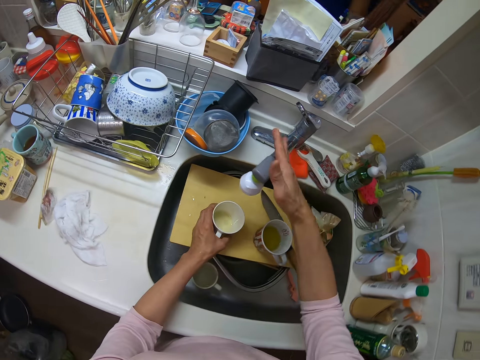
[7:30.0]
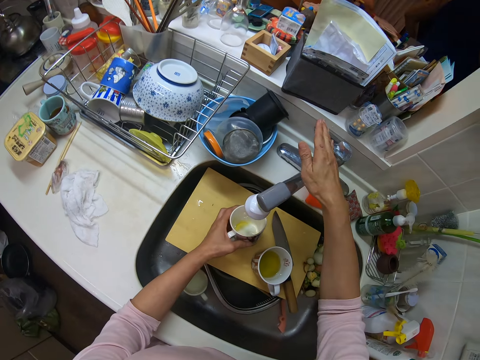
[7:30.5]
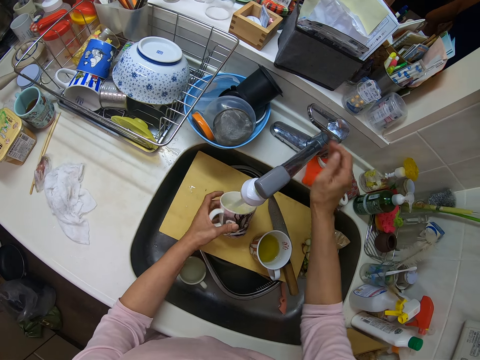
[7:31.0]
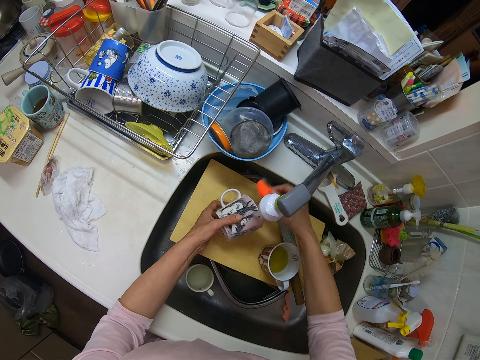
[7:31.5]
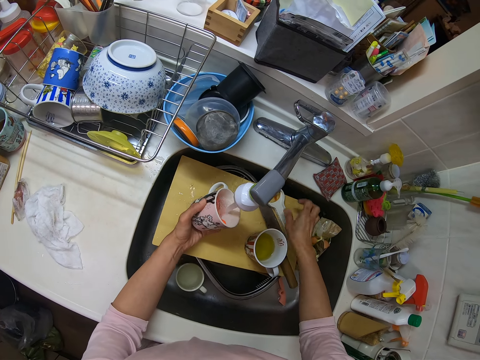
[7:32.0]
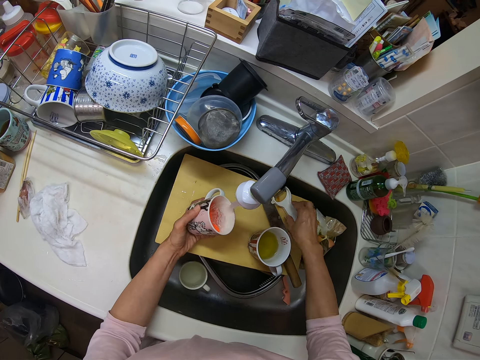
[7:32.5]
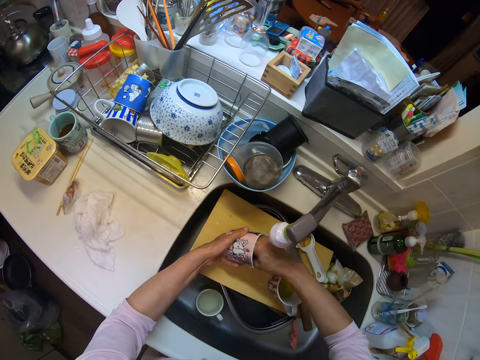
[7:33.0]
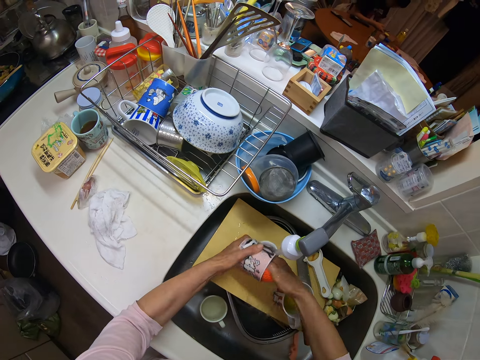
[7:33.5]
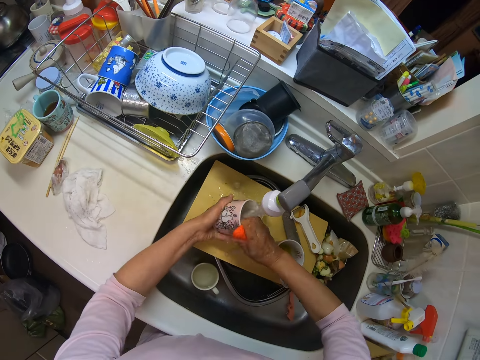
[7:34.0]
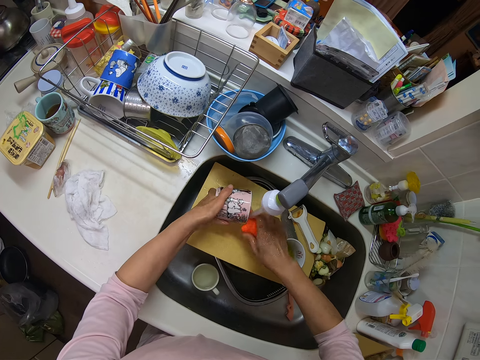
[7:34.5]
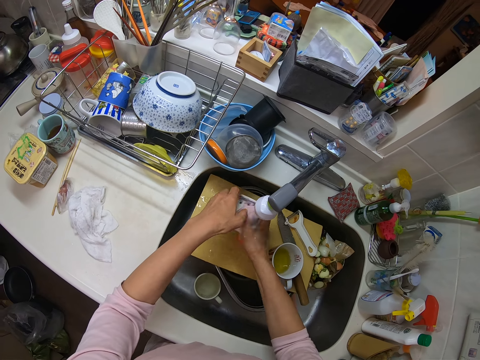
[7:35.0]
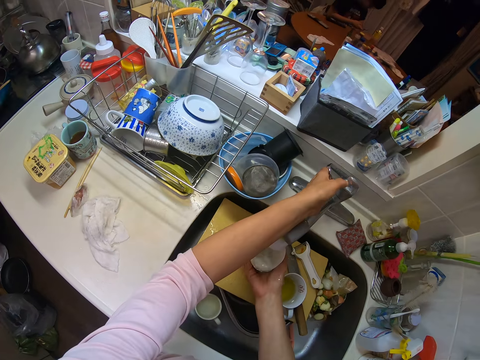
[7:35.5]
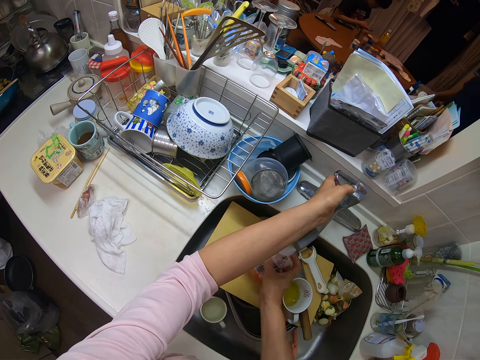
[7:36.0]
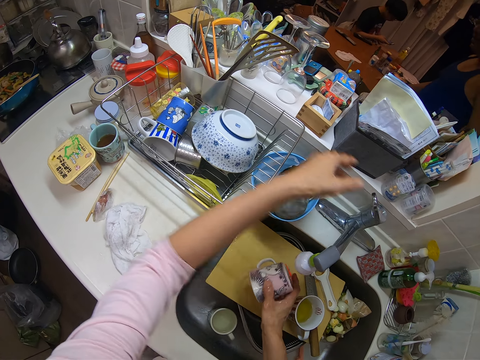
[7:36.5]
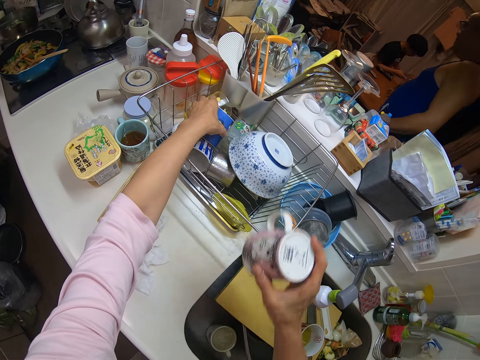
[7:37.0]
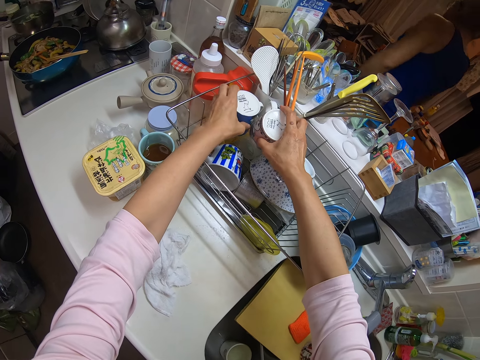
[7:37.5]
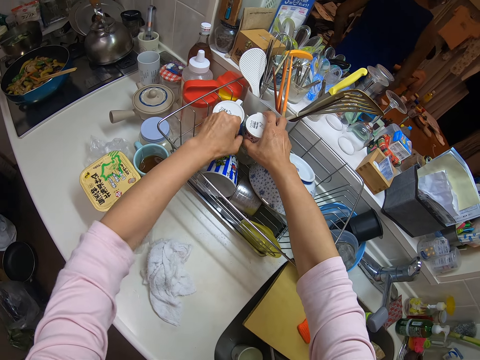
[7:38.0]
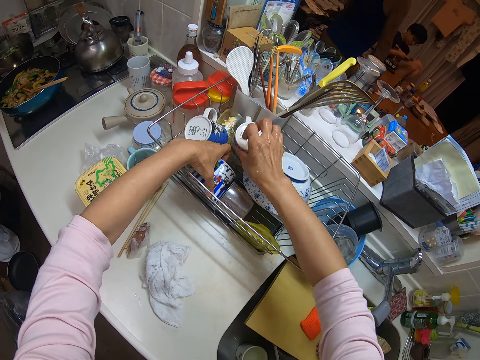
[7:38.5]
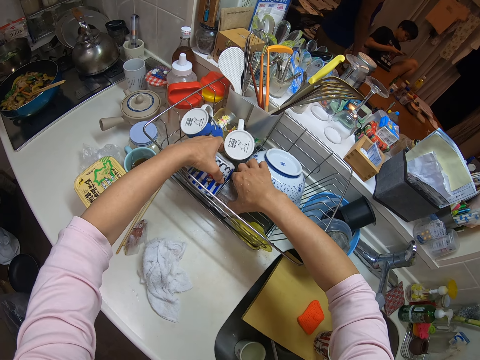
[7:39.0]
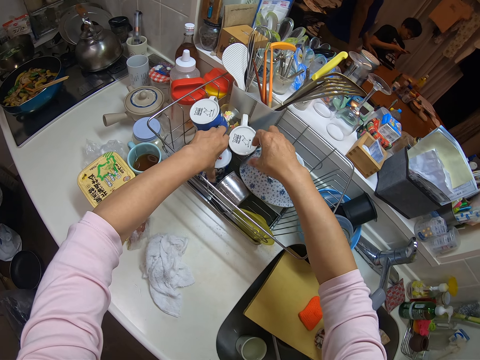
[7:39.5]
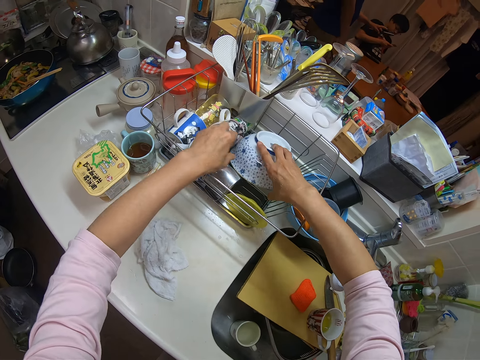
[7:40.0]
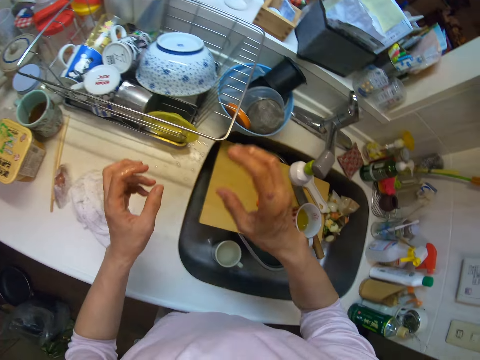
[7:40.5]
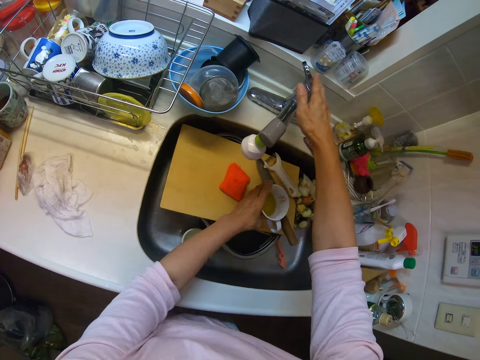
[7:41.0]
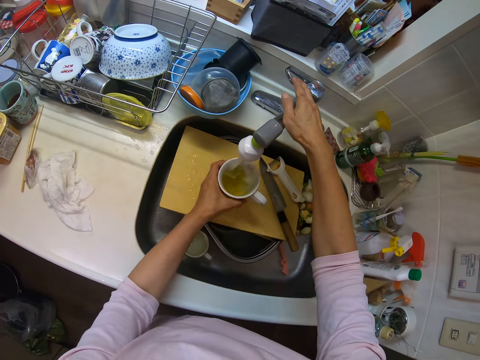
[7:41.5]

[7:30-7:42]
The camera wearer stops cleaning the kitchen slab. She picks up a cup from the chopping board with her left hand. She opens the tap with her right hand. She closes the tap. She picks up a sponge with her right hand. She rinses the cup. She puts the sponge inside the cup. She moves a spoon with her right hand. She washes the cup with the sponge. She drops the sponge on the chopping board inside the sink. She opens the tap with her left hand. She closes the tap with her left hand. She rinses the cup with the water from the tap. She adjusts another cup on the plate rack with her left hand. She drops the washed cup beside the other cup with her right hand. She arranges the cups on the plate rack. She rinses another cup with the water from the tap. She takes the cup from the sink.

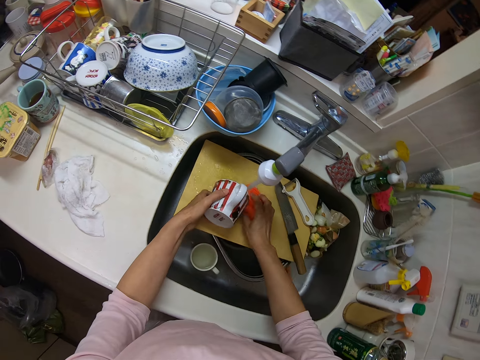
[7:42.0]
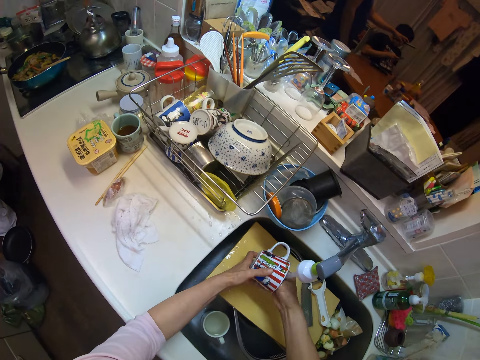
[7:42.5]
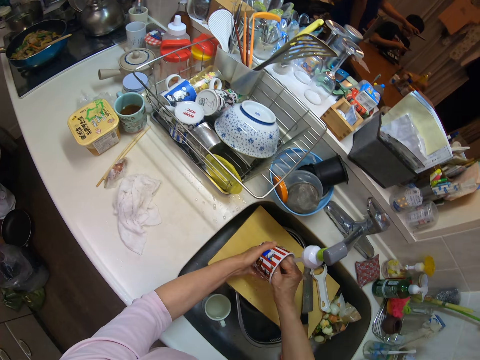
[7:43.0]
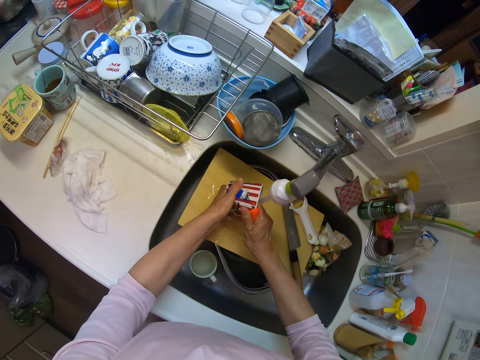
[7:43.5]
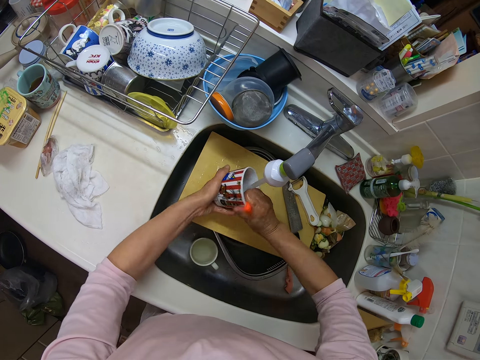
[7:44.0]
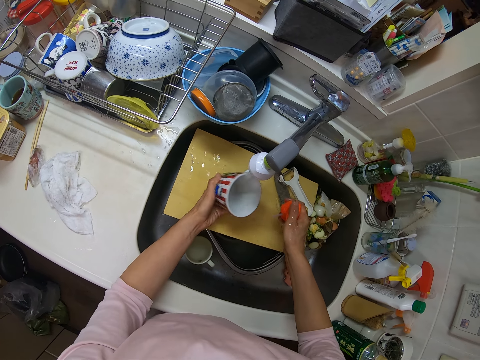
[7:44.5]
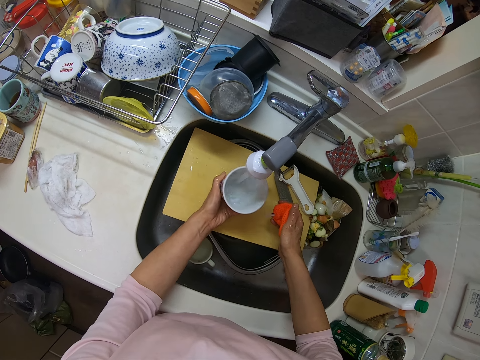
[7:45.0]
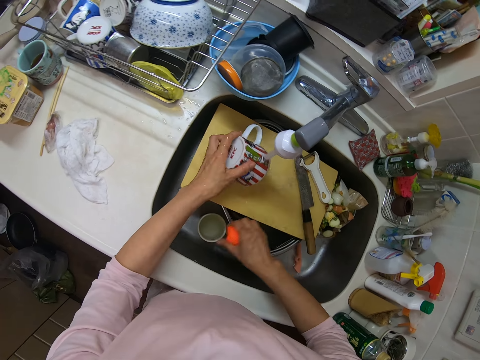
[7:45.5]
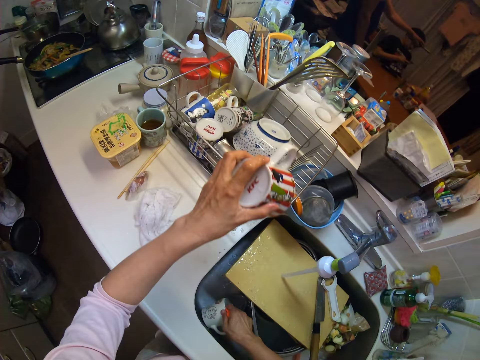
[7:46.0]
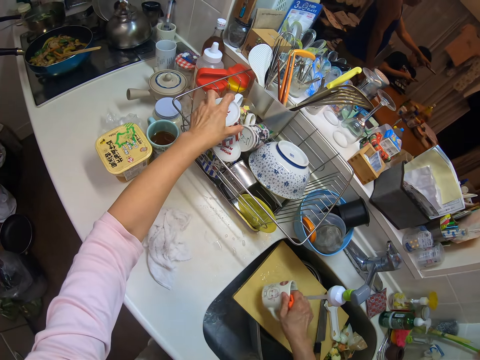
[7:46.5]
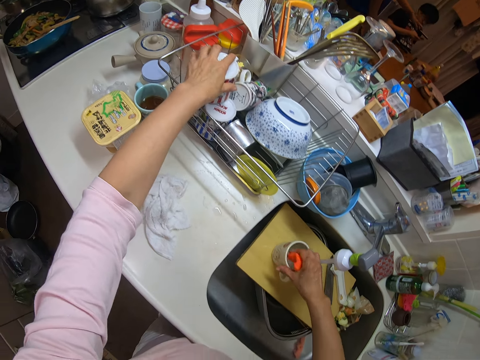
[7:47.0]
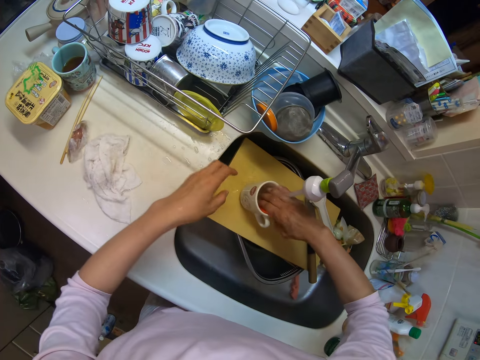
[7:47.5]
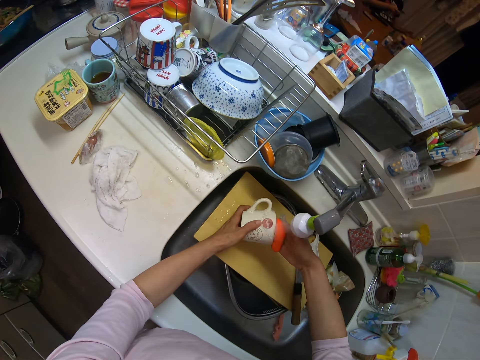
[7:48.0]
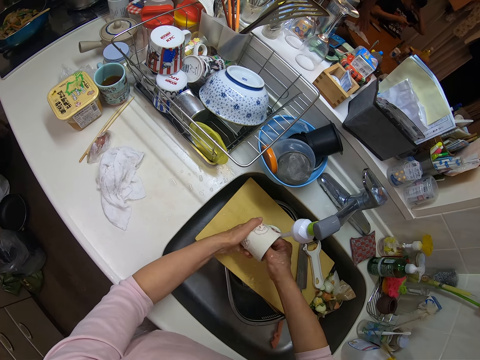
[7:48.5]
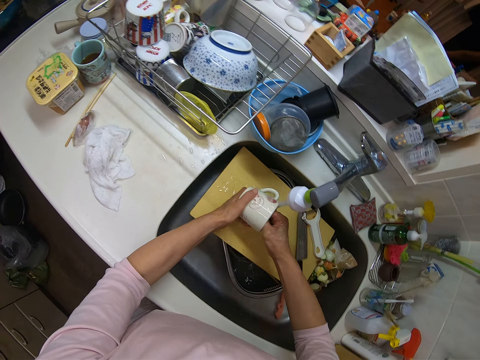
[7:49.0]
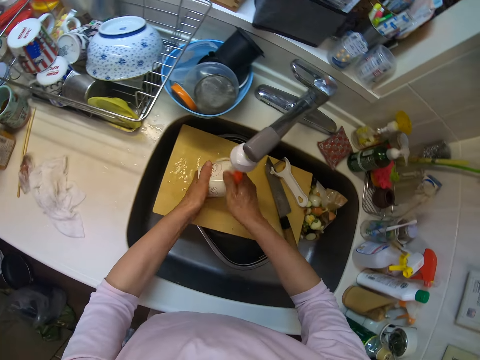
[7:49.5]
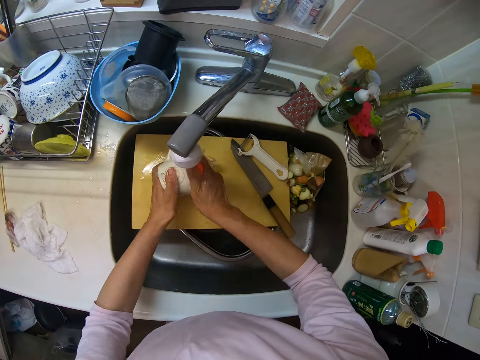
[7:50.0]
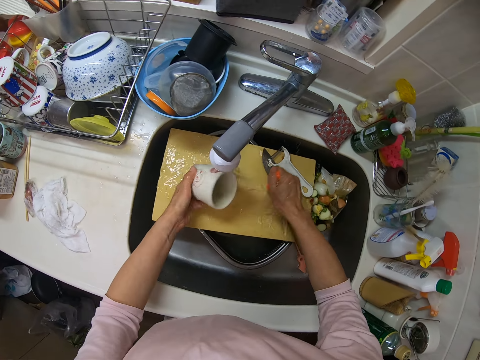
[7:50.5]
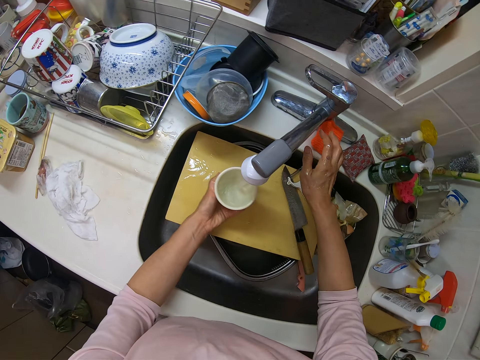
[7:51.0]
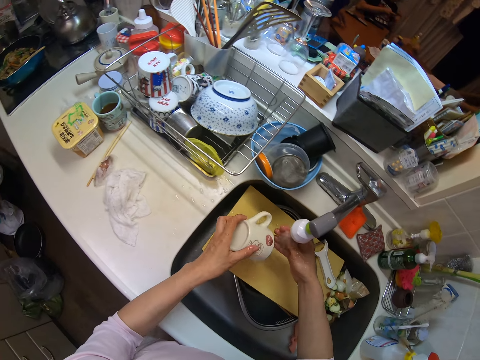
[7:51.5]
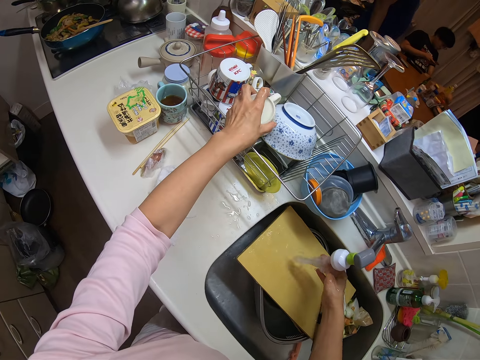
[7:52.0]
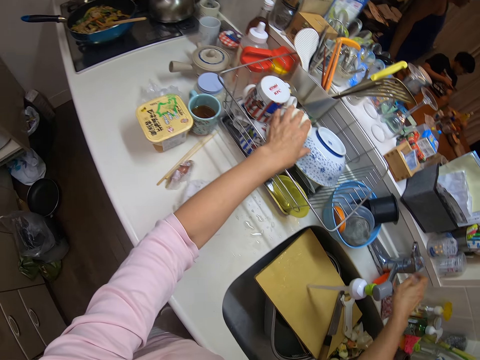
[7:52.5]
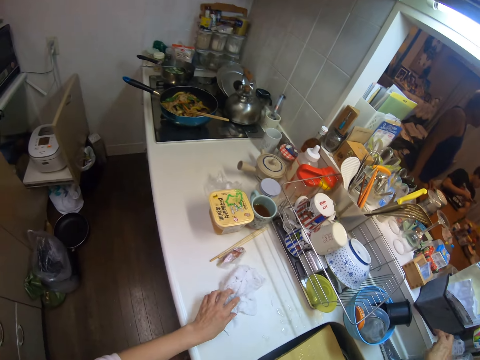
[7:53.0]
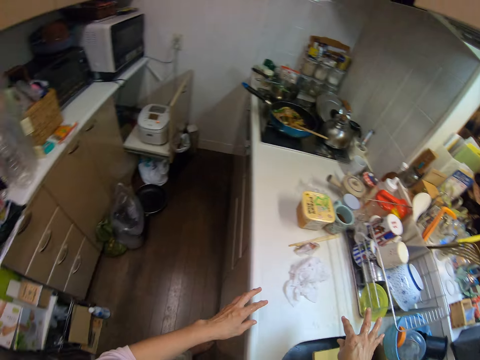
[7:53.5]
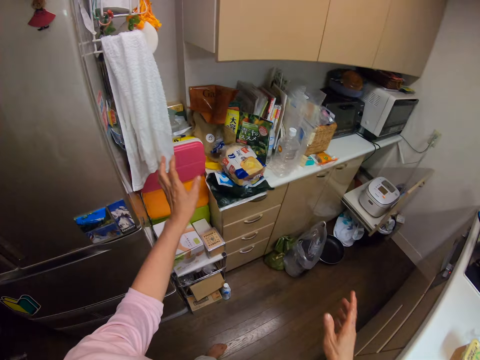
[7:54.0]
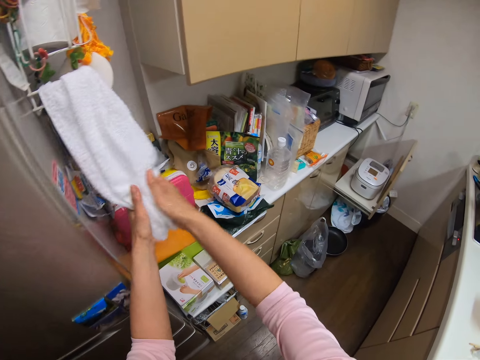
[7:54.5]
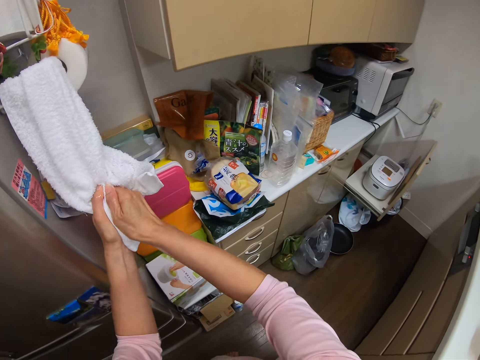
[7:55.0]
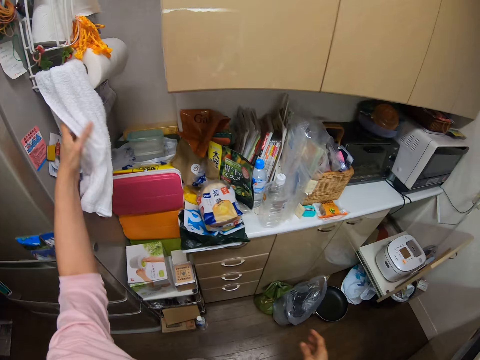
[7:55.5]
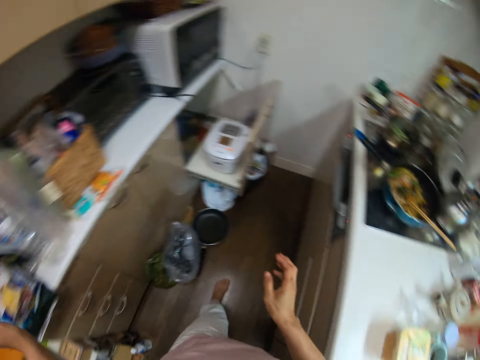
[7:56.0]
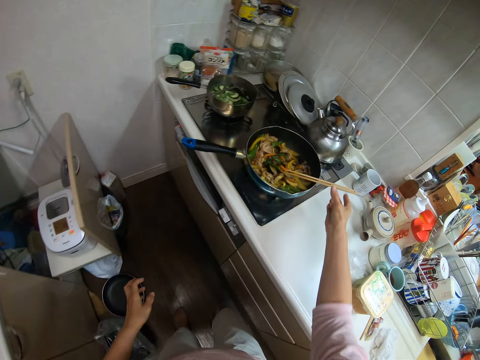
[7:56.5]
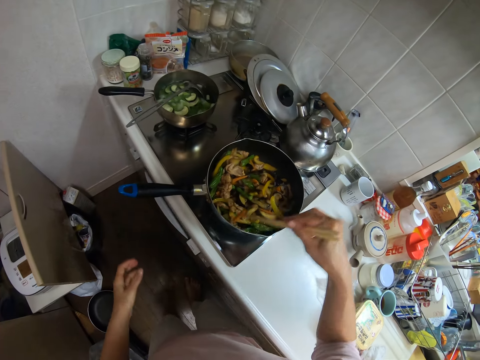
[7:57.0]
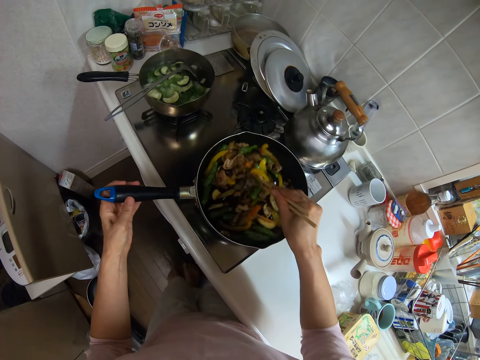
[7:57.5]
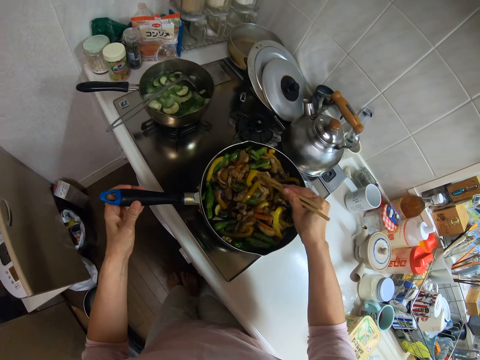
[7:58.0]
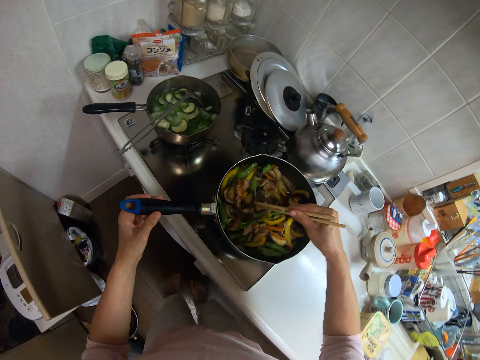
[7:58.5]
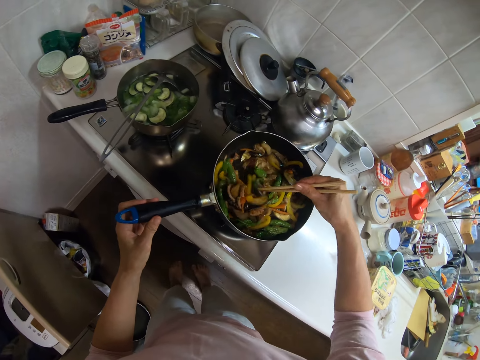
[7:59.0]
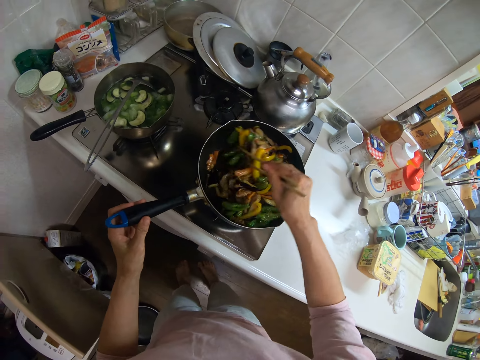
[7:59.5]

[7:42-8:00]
The camera wearer turns on the tap. She picks up the sponge from the chopping board. She washes the cup with the sponge. She rinses the cup with the water from the tap. She drops the cup in the plate rack with her left hand. She washes another cup with the sponge. She takes the cup from the sink. She rinses the cup with the water from the tap. She drops the sponge on the kitchen slab. She drops the cup in the plate rack with her left hand. She turns off the tap. She cleans her hand with a hanging kitchen napkin. She stirs the mixture of vegetables and spices with the stirrer. She holds the frying pan with her left hand.
